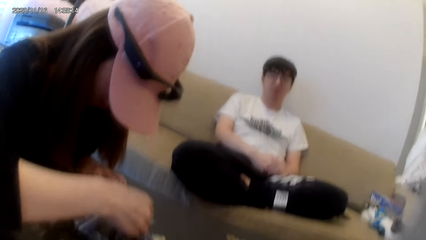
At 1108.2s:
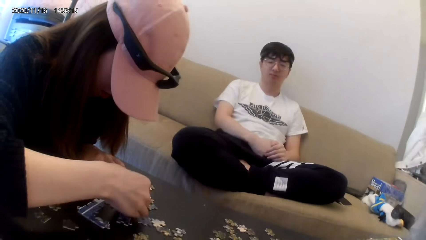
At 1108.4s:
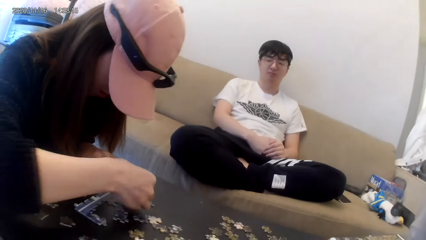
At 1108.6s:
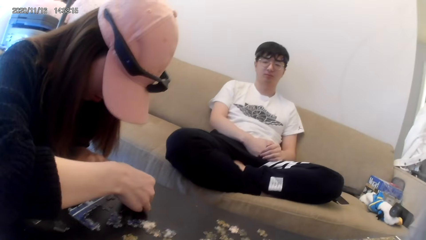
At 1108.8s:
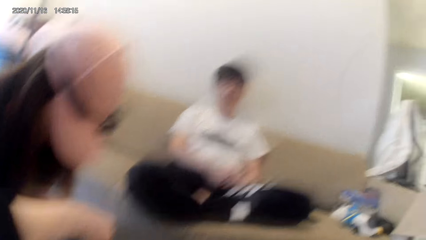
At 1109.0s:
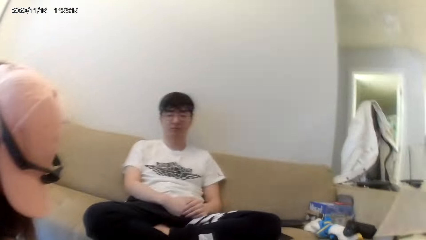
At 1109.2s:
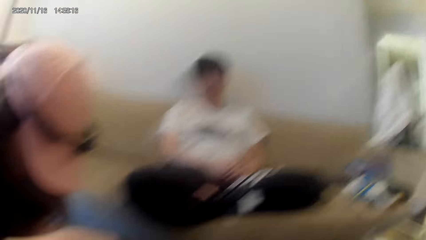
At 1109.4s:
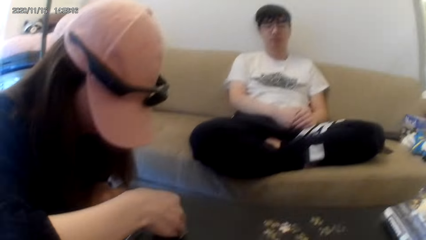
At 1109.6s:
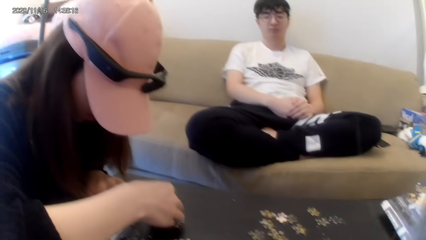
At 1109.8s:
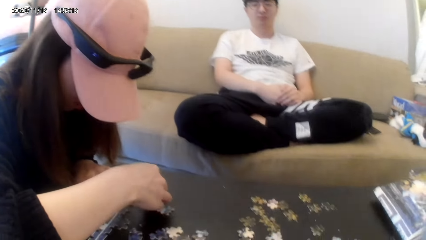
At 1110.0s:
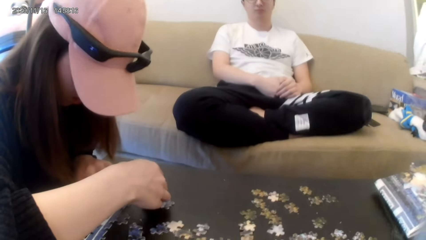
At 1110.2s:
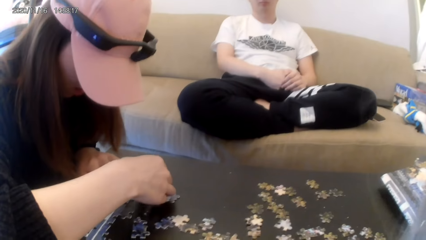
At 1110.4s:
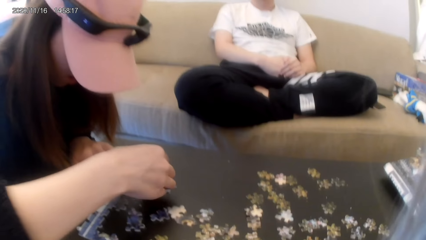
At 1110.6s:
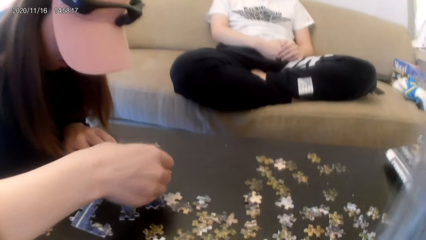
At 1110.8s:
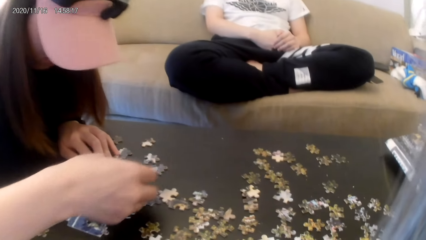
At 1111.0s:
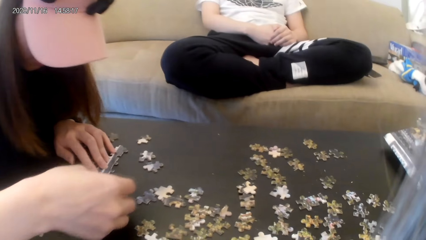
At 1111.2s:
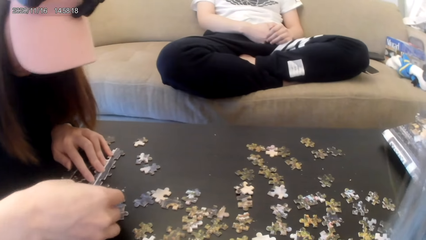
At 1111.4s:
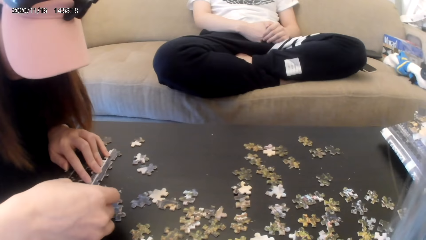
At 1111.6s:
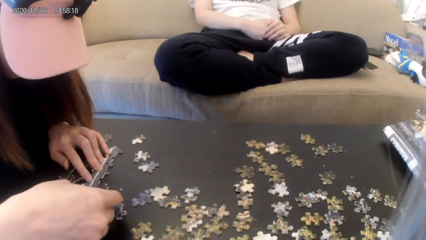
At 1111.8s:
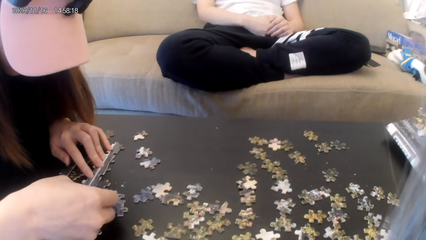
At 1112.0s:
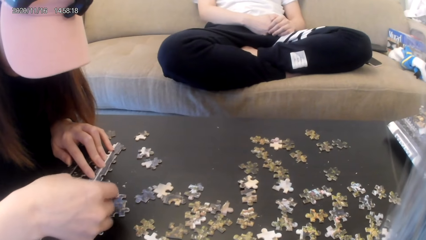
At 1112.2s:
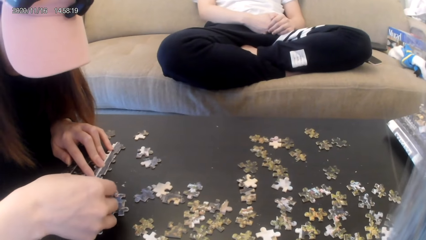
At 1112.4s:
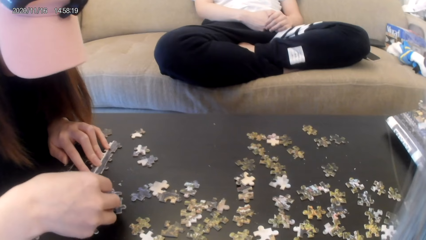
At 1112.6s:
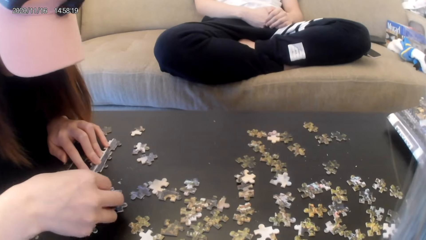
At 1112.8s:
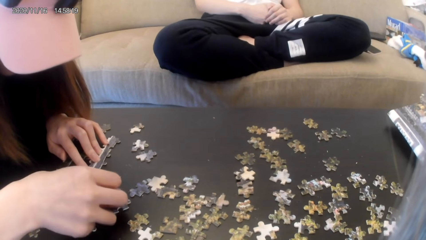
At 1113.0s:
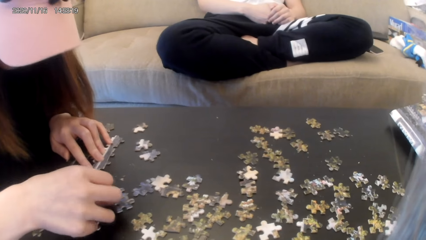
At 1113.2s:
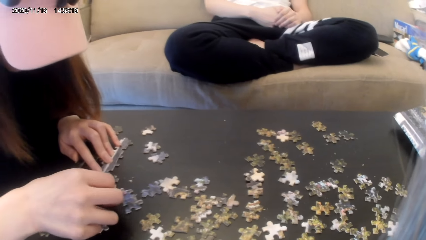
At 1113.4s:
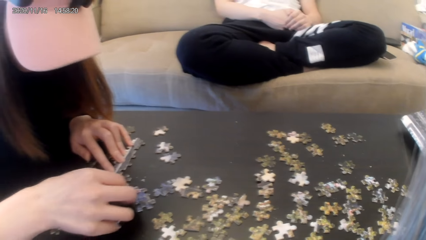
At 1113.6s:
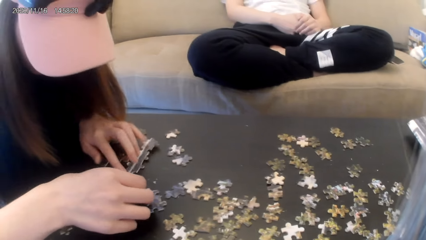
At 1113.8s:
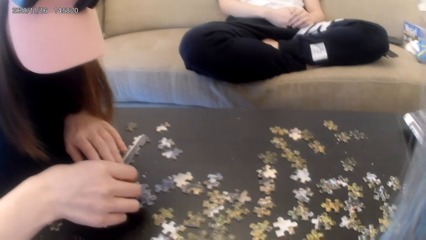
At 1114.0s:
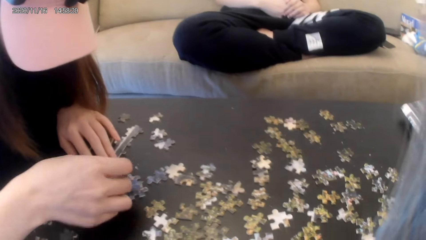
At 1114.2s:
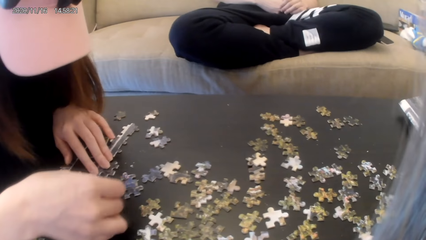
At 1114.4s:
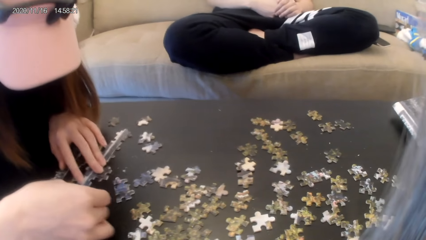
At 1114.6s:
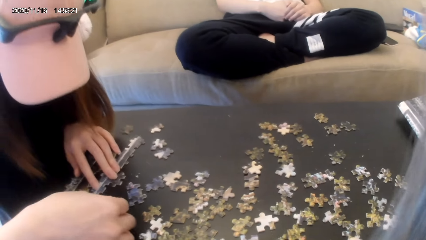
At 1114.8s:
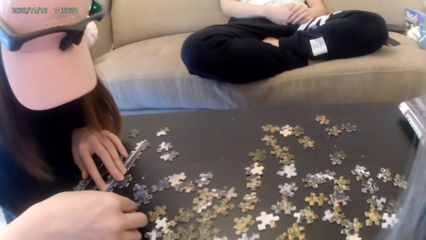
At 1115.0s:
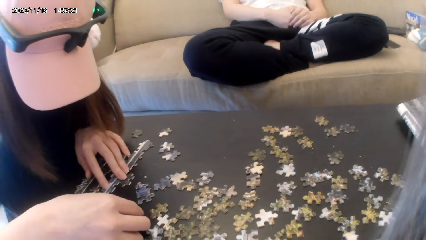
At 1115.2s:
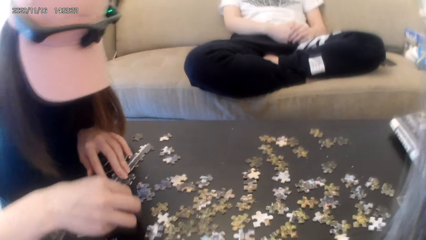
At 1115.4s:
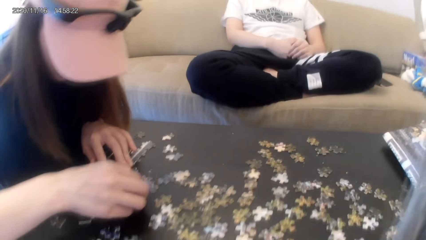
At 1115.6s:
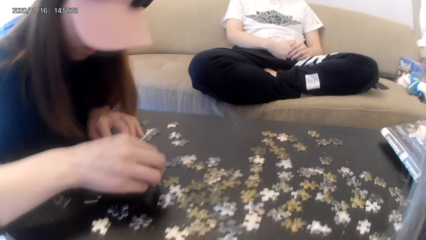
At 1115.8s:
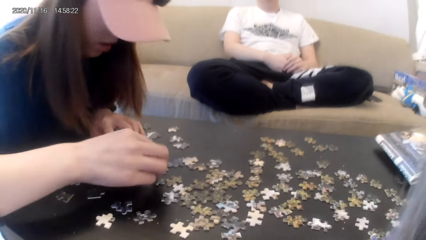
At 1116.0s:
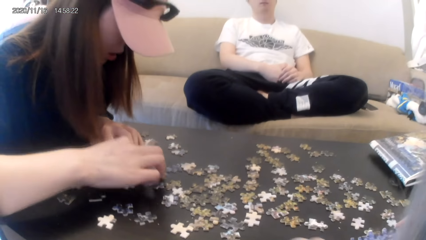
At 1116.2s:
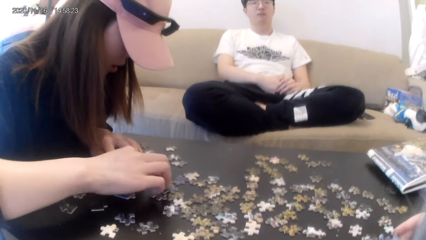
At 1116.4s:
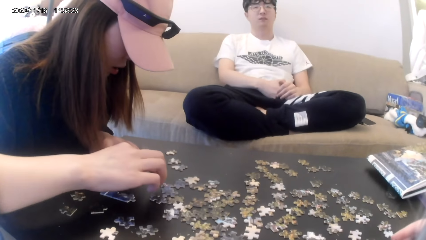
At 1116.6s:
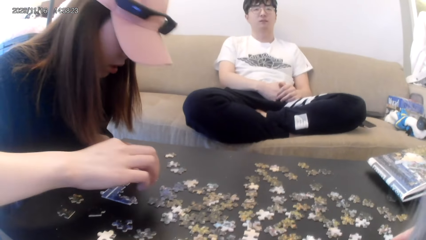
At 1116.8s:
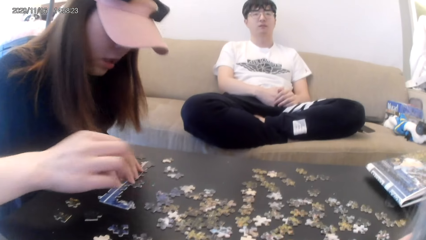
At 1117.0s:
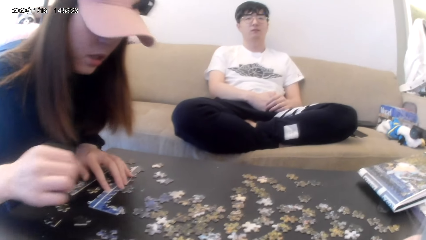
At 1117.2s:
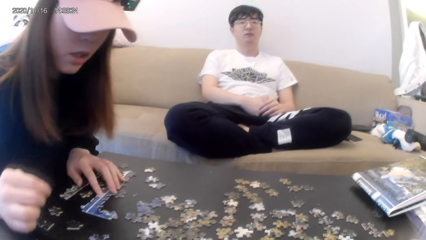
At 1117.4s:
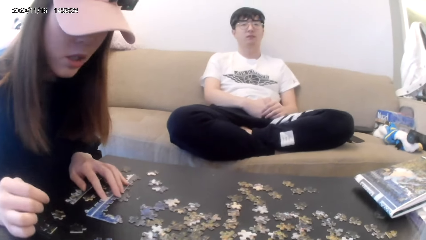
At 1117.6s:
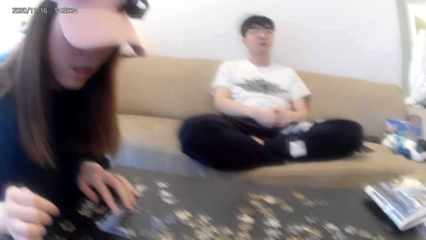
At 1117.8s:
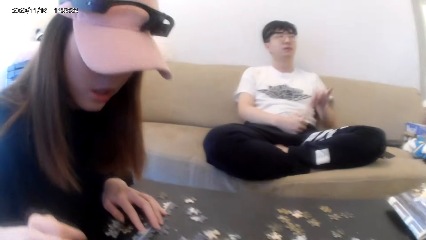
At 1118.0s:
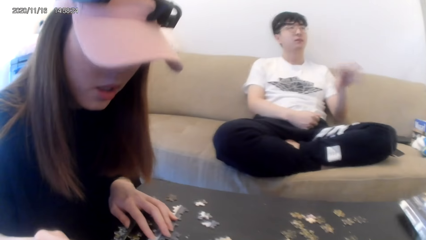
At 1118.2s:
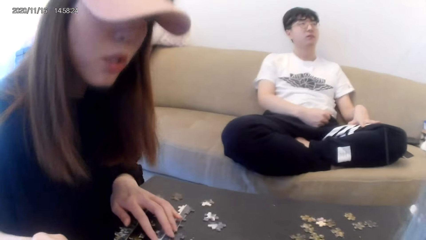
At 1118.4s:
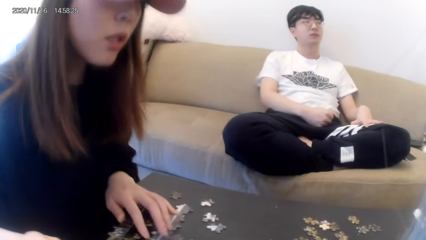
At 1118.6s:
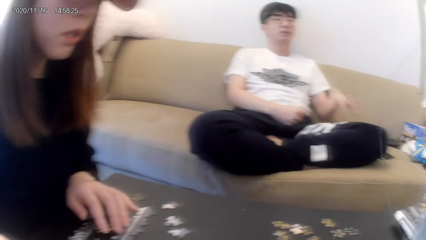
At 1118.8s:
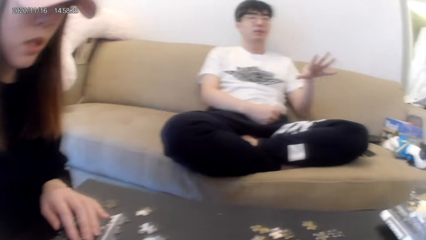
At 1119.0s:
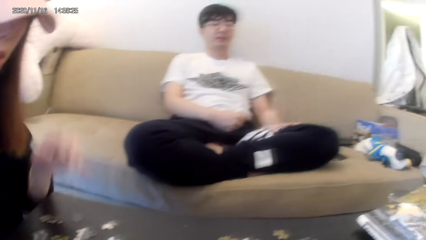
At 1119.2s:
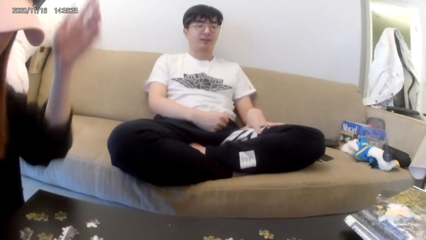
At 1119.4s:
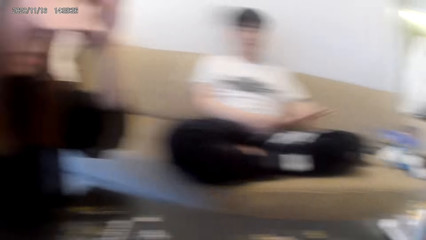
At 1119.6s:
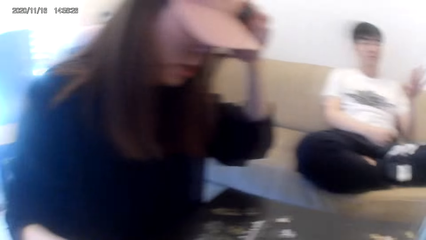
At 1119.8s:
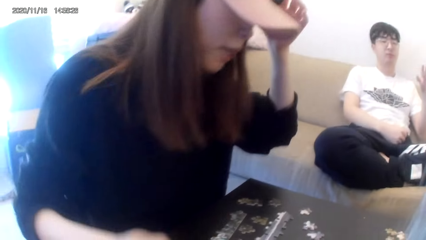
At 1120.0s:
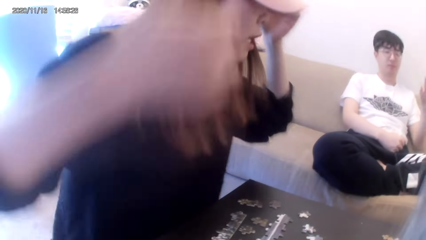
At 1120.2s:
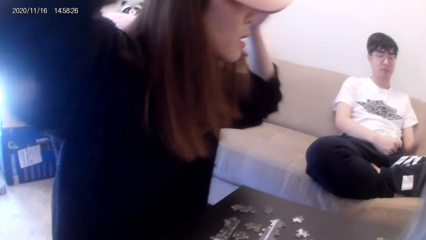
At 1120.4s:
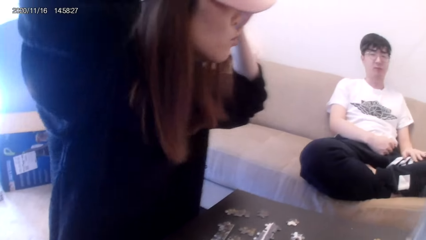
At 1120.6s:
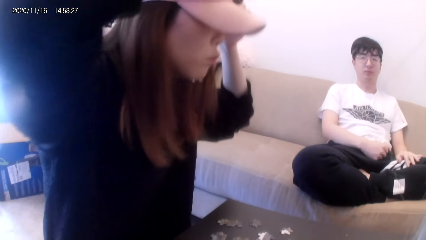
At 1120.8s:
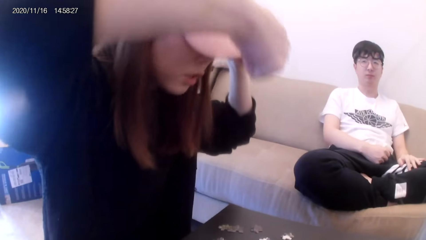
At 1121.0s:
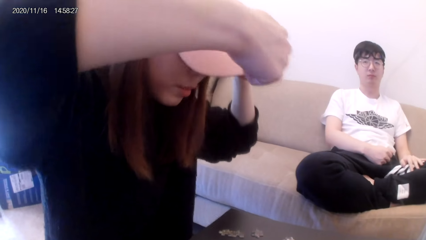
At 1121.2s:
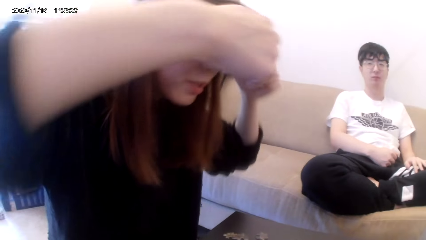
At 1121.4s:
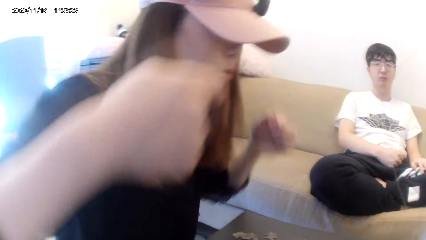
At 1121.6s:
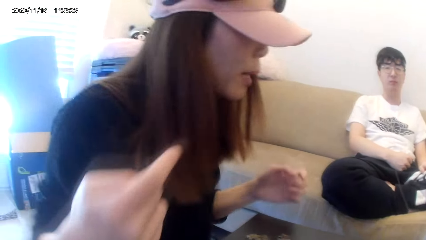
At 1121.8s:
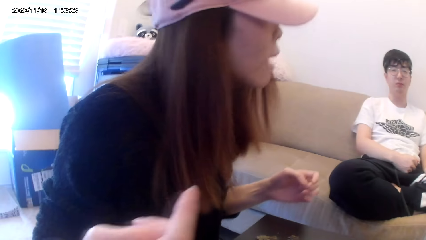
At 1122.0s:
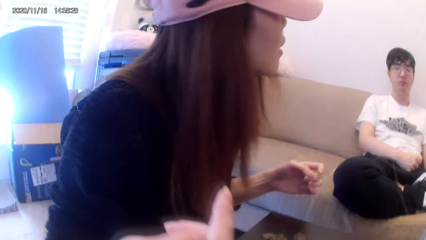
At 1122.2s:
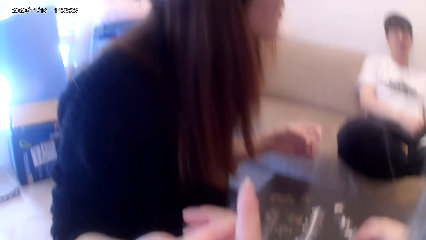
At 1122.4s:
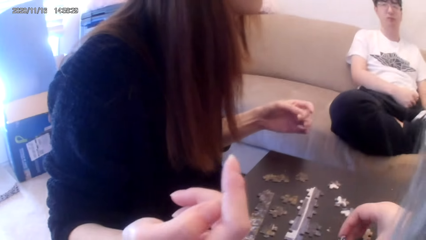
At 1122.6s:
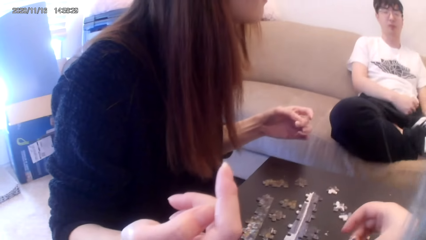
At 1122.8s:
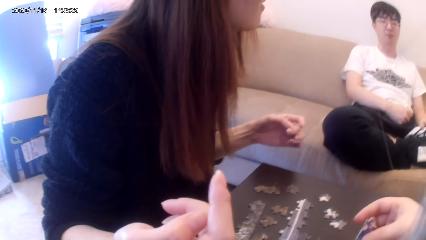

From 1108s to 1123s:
A woman fixes some pieces.
